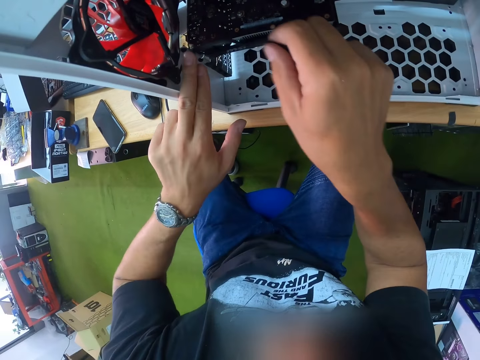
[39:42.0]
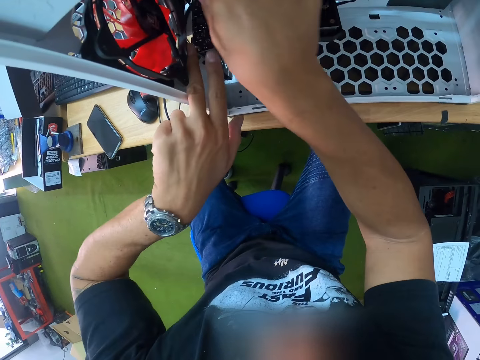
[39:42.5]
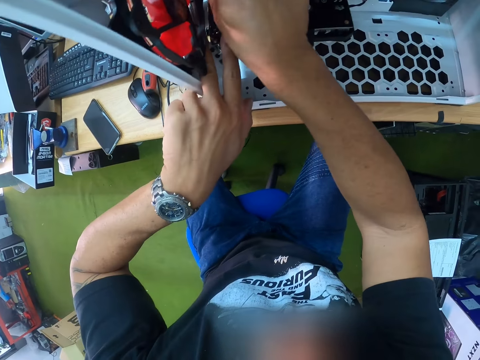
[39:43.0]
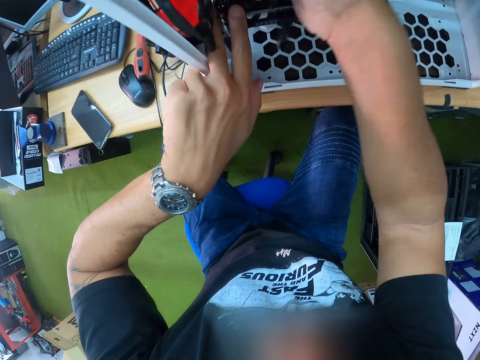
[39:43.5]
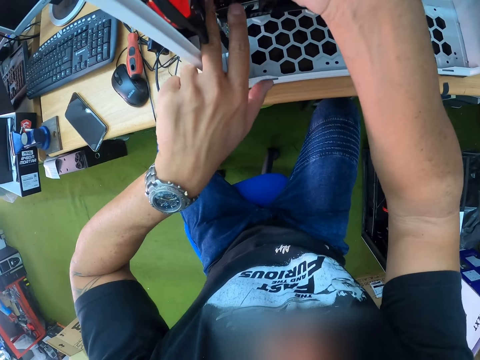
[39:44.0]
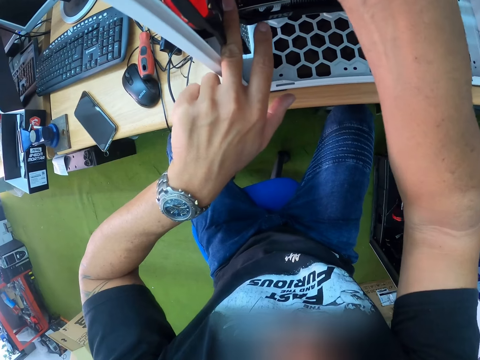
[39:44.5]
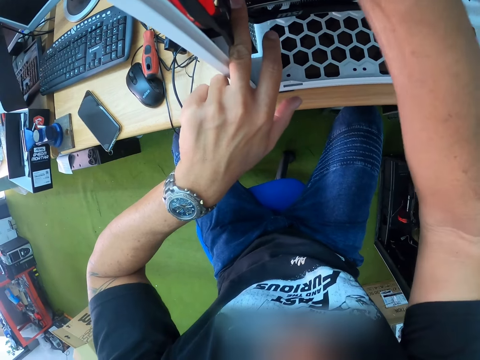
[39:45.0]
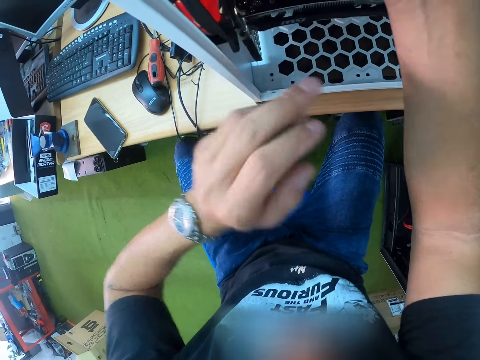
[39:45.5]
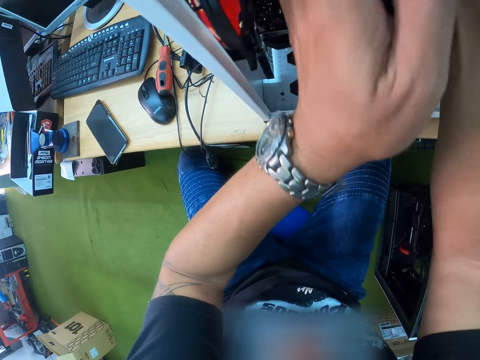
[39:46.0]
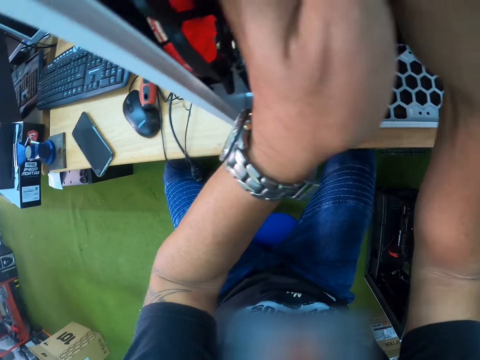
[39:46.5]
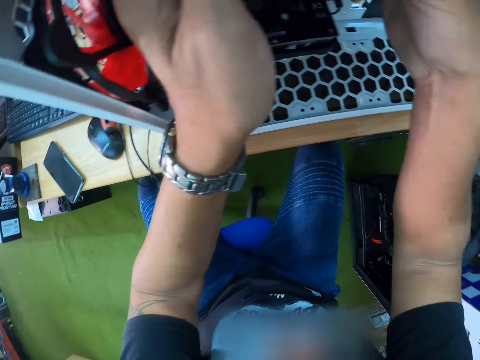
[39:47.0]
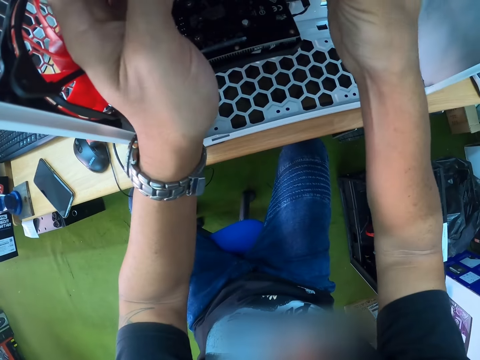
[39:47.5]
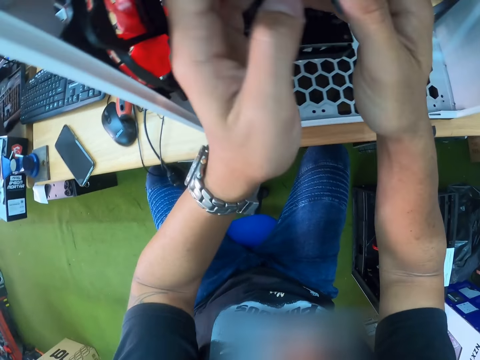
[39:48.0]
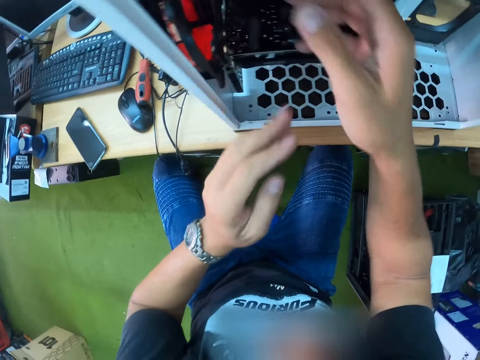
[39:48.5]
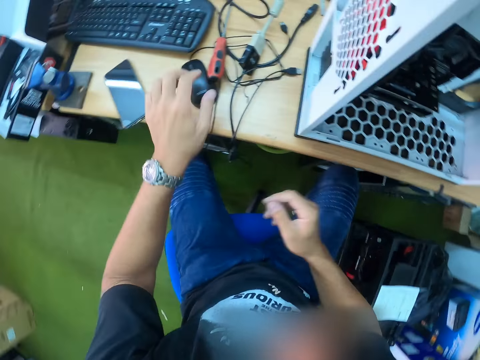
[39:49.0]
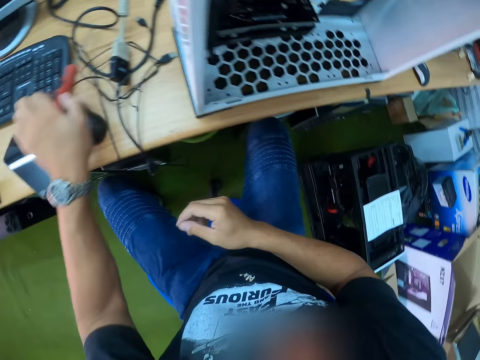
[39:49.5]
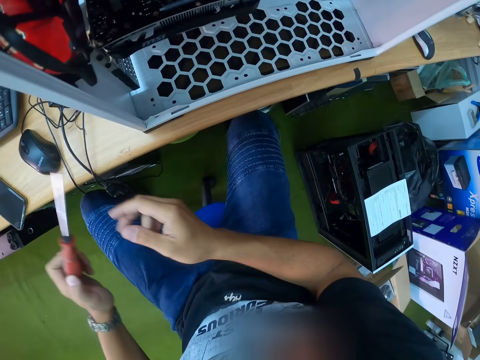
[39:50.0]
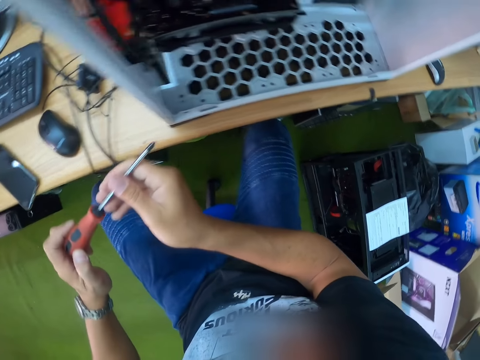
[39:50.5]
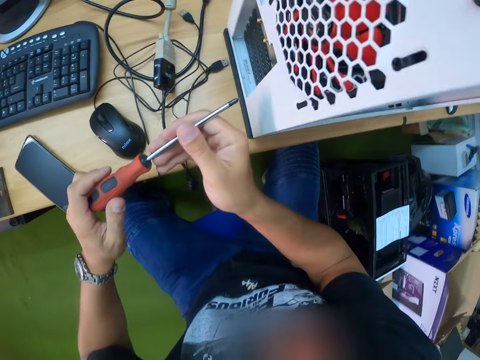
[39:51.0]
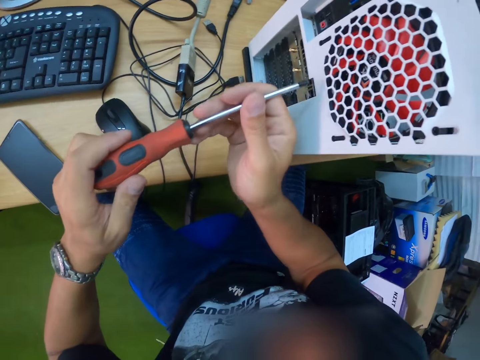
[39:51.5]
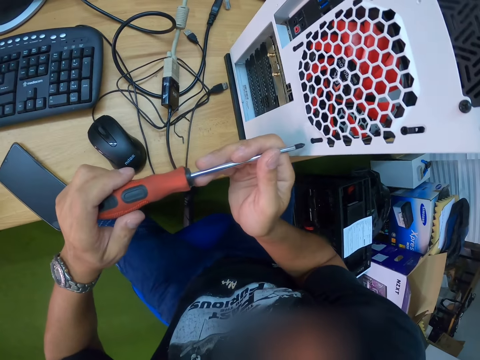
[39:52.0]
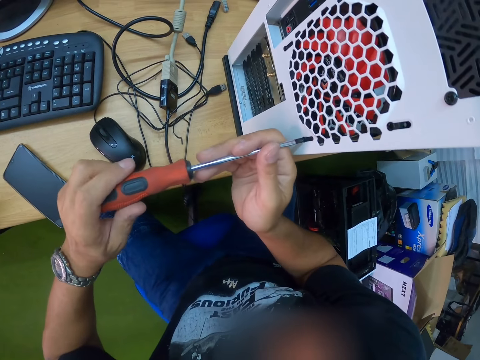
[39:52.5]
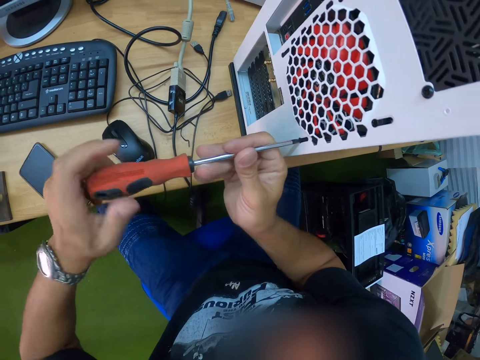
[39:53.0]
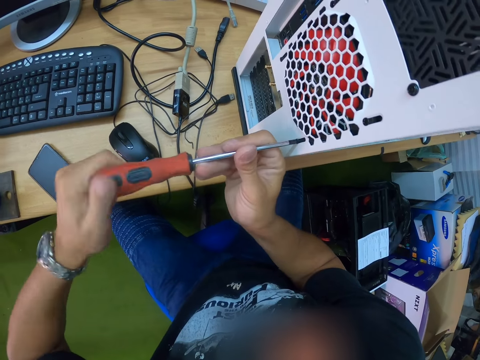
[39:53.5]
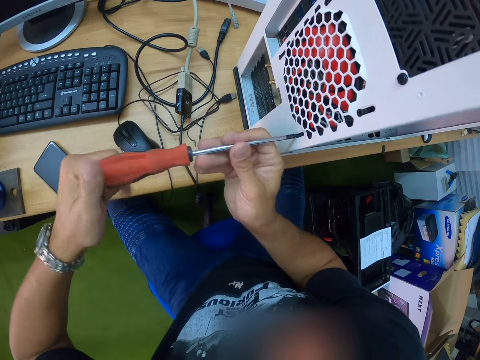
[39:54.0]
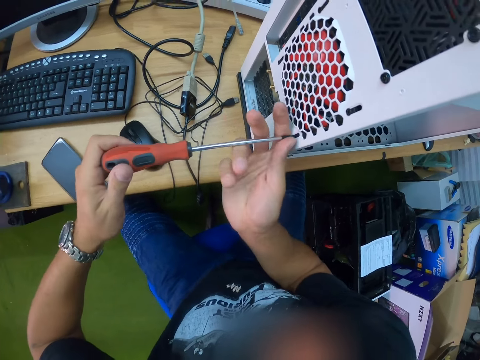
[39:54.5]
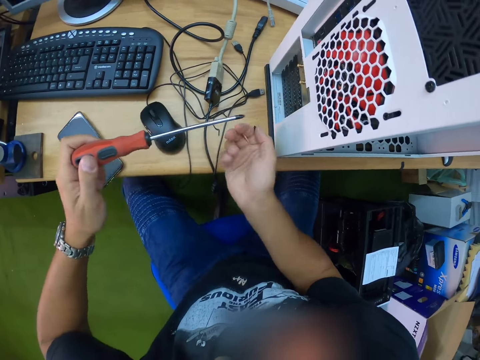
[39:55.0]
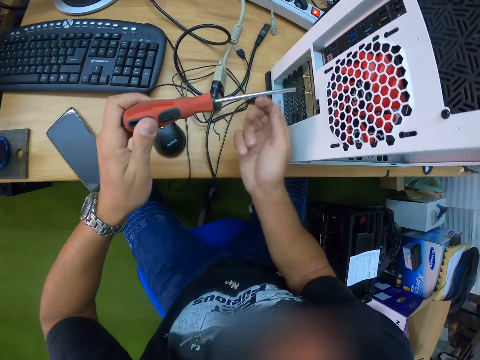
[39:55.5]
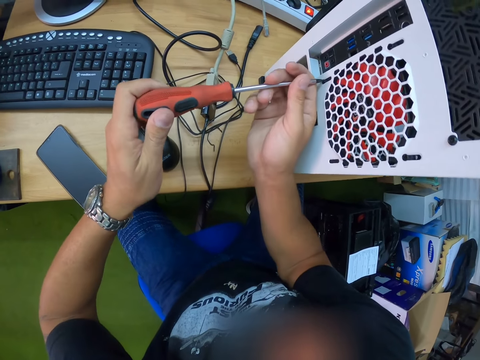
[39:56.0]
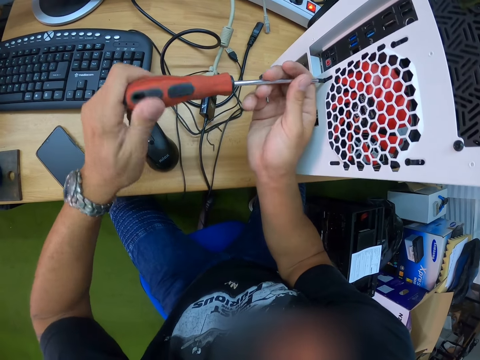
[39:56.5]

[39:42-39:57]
The camera wearer attaches the cable to the CPU motherboard with his right hand. He picks up the screwdriver from the table with his left hand. He screws the CPU with the screwdriver in both hands.

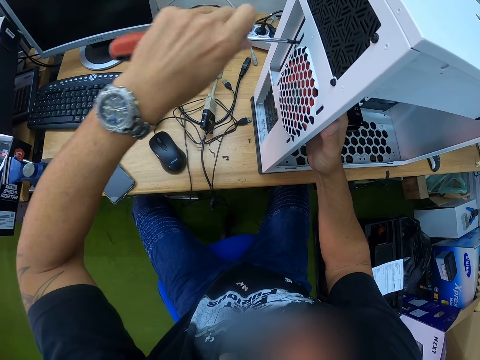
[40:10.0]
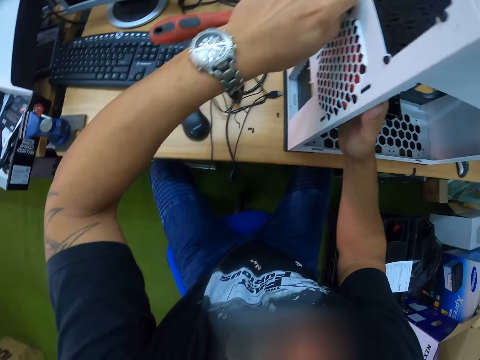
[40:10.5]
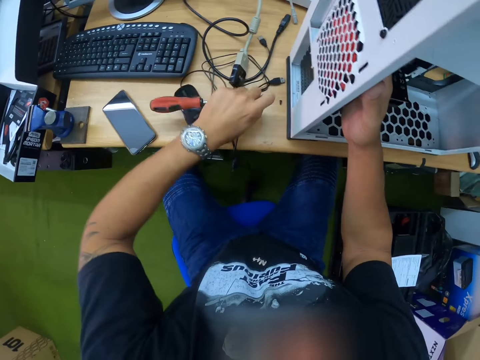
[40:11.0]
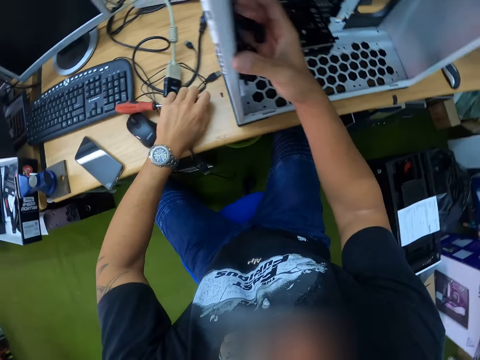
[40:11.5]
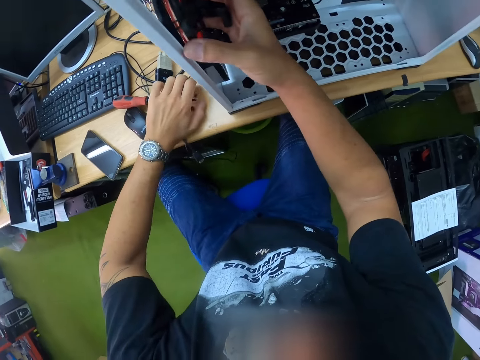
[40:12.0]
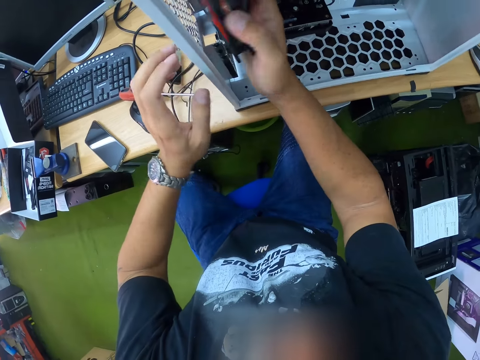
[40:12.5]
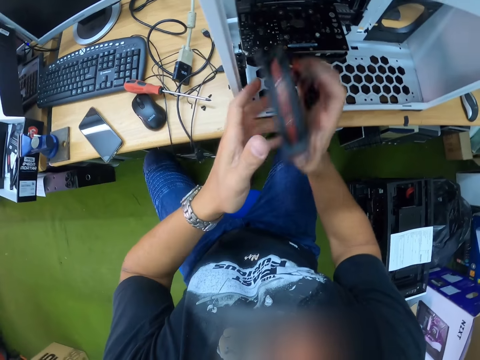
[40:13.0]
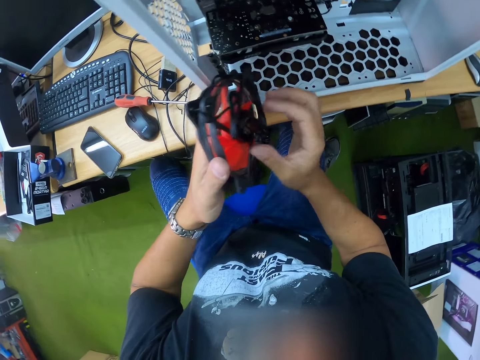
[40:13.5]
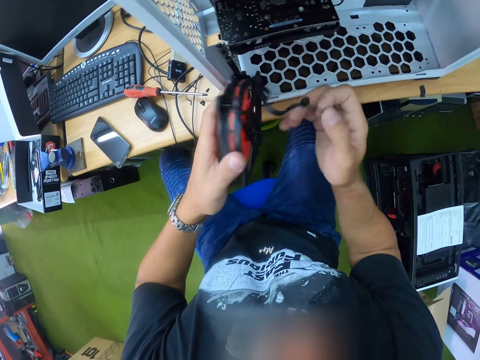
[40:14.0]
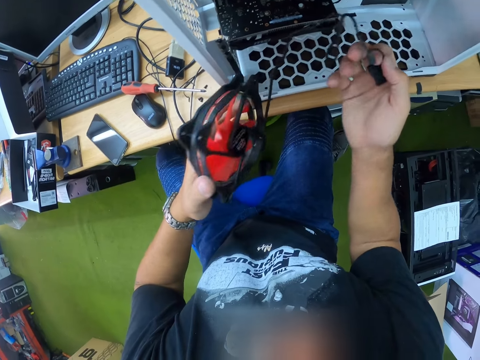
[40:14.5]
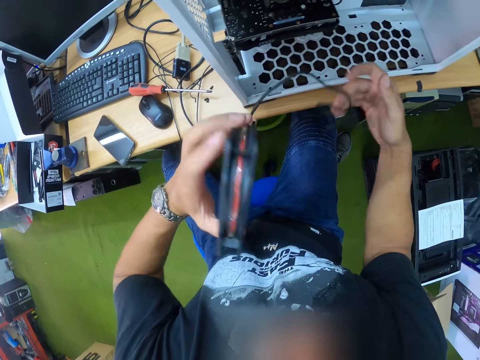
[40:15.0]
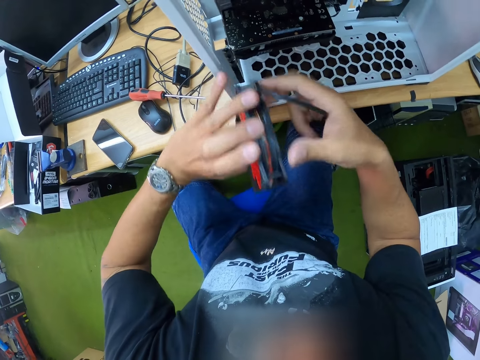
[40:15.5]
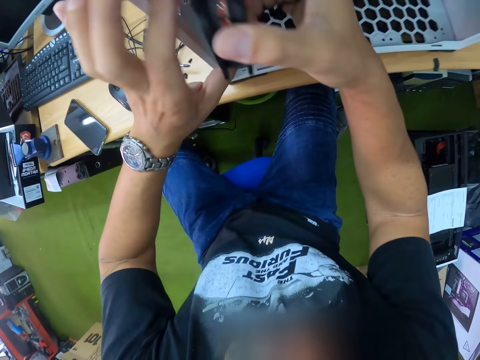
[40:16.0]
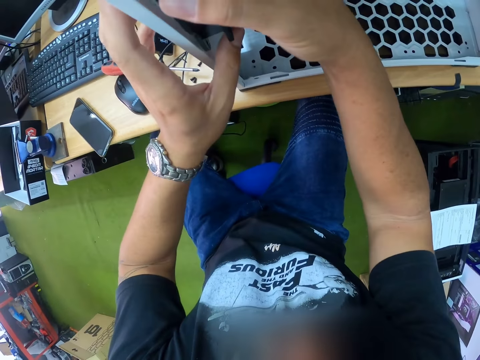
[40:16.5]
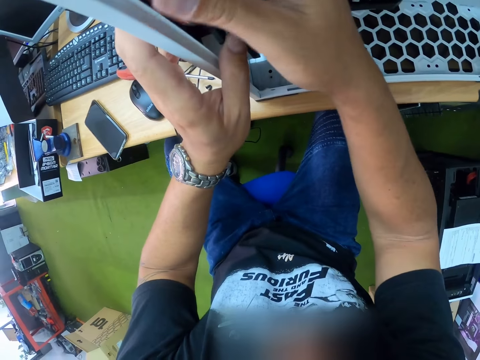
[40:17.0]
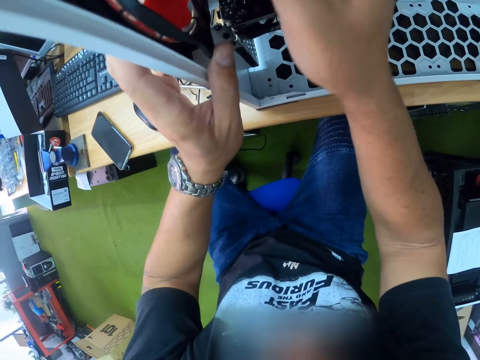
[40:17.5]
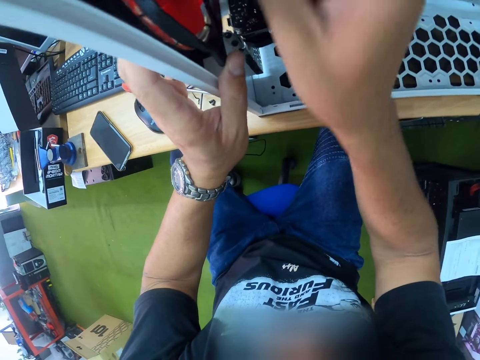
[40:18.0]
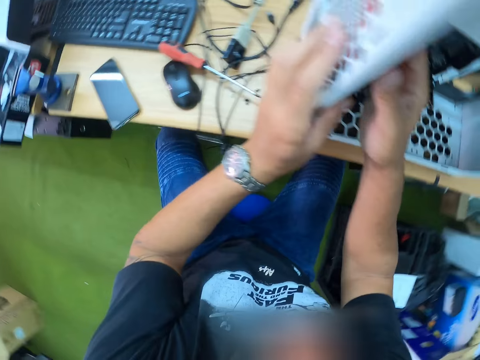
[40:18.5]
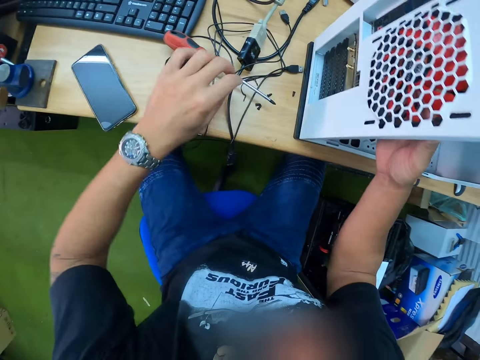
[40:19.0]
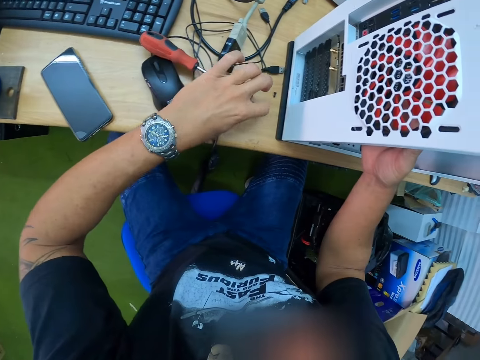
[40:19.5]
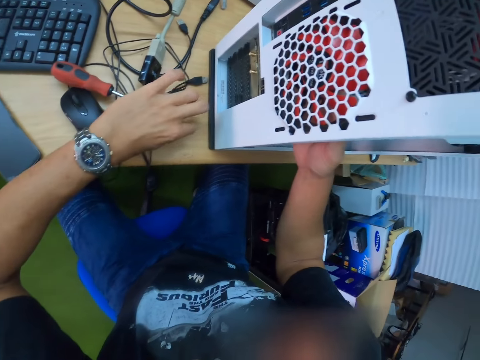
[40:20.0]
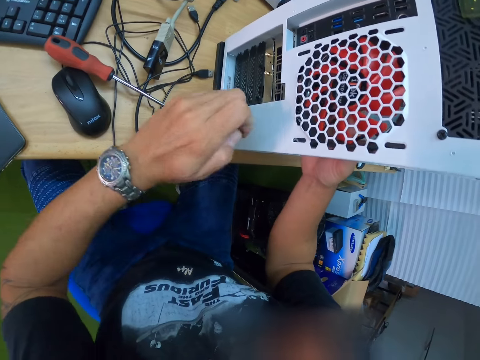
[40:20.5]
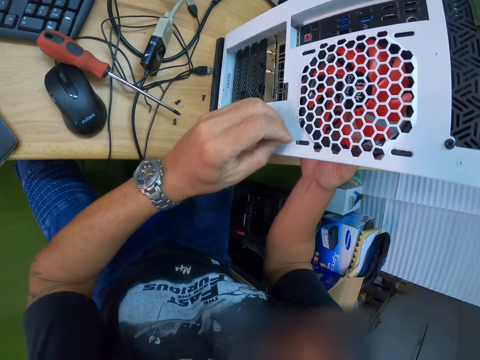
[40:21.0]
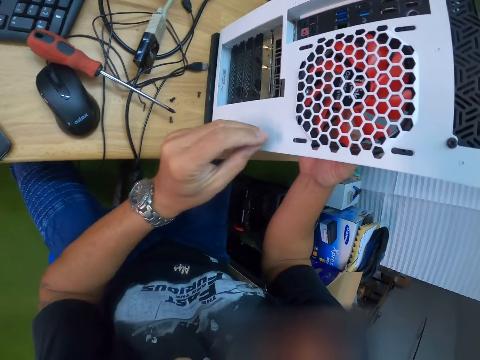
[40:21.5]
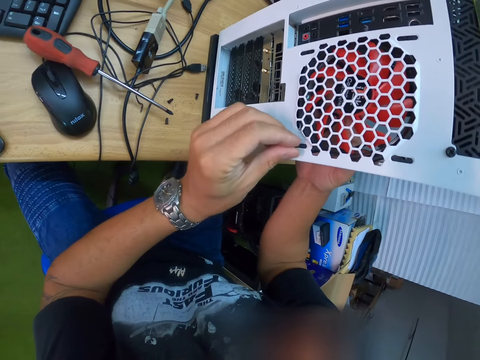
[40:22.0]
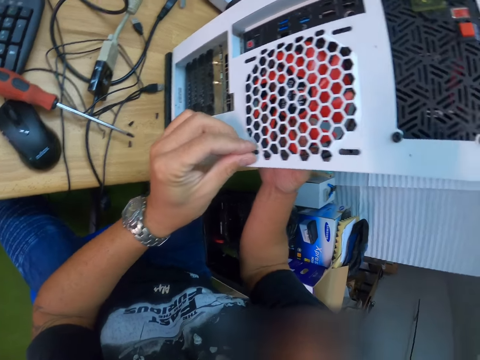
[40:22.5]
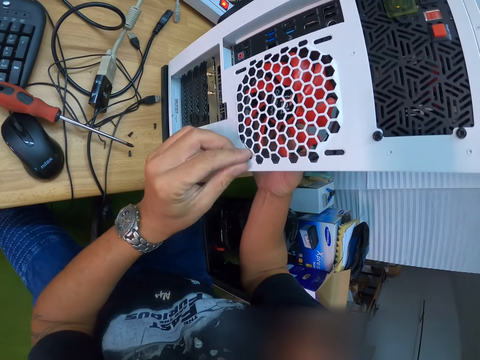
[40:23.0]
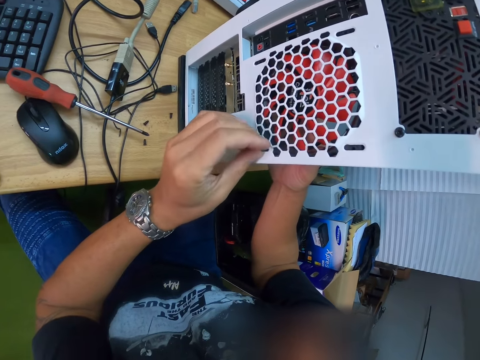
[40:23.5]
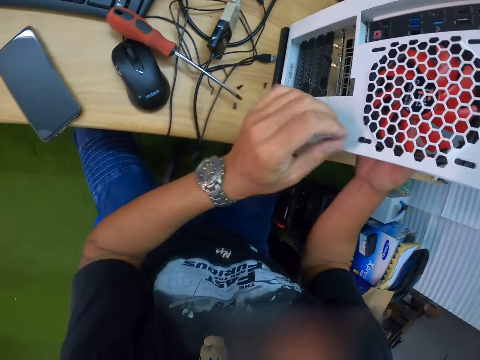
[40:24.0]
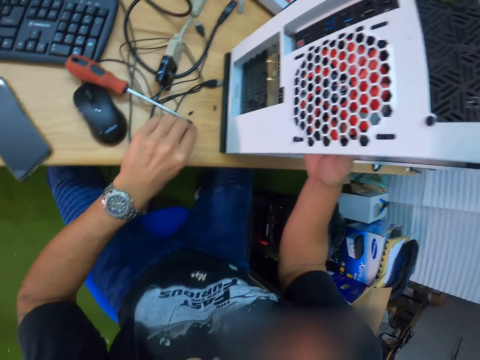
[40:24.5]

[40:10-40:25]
The camera wearer drops the screwdriver on the table with his left hand. He holds the hard drive with his right hand. He removes the computer fan with his right hand. He holds the hard drive with both hands. He adjusts the hard drive to the CPU with his right hand. He picks up the screw from the table with his left hand. He attaches the screw to the CPU with his left hand. He picks up the screw from the table with his left hand.
